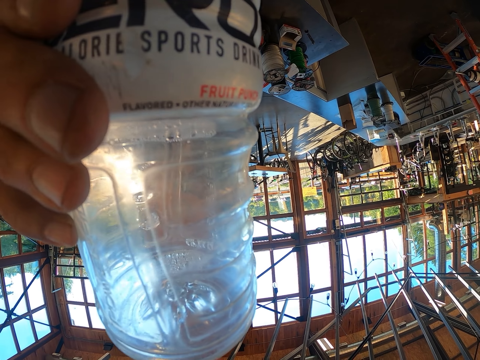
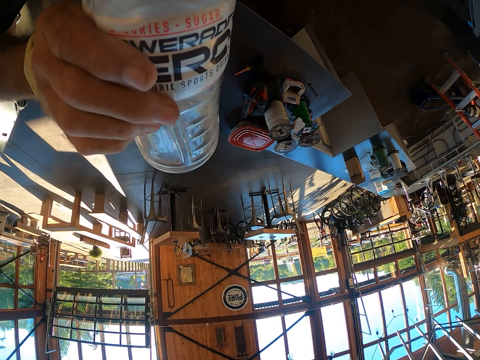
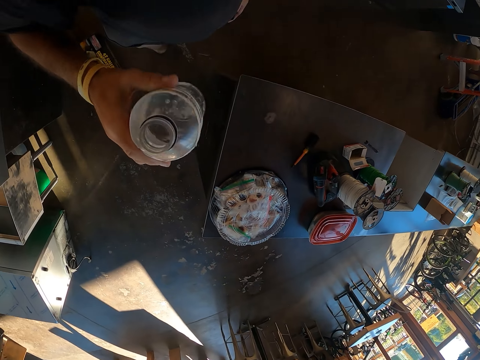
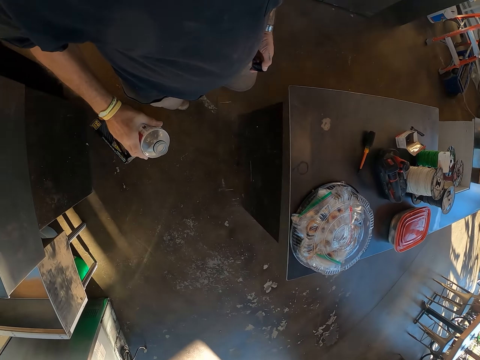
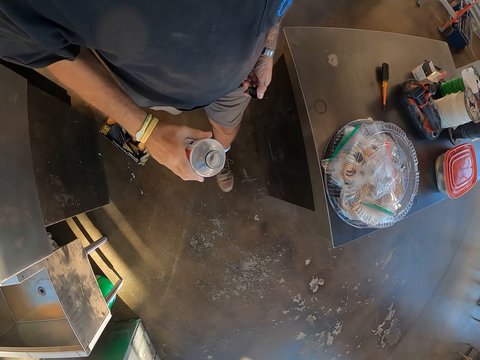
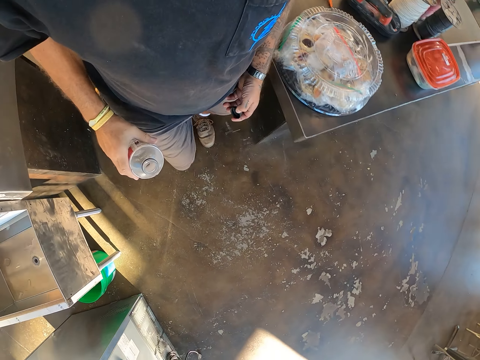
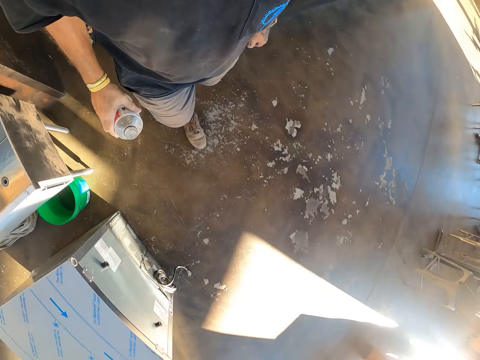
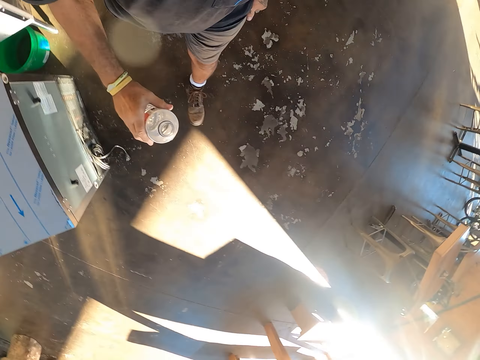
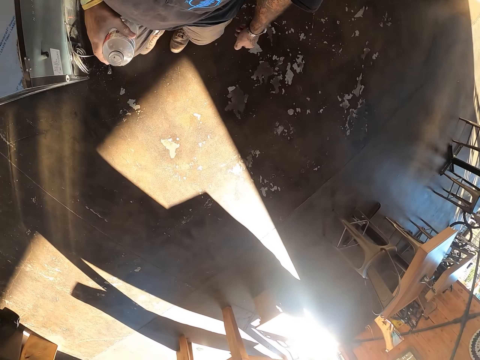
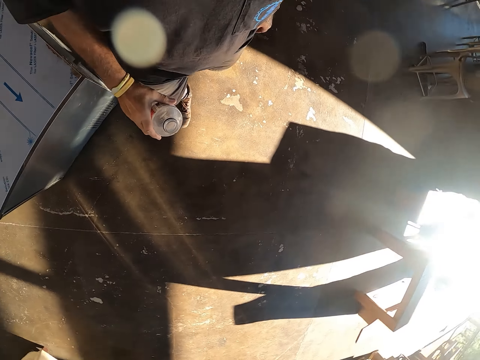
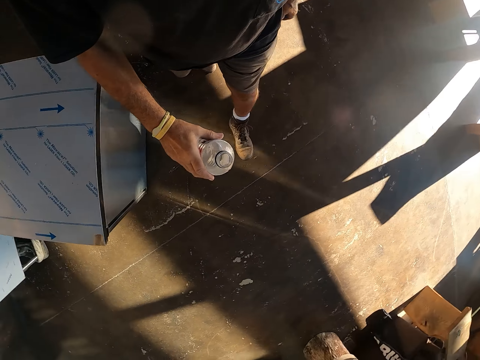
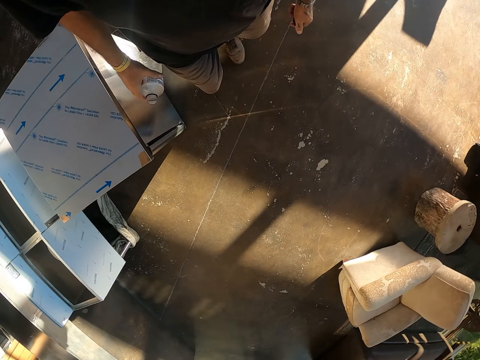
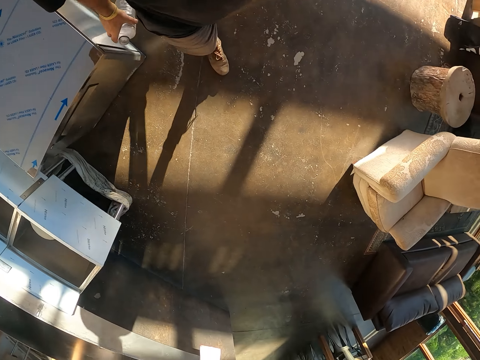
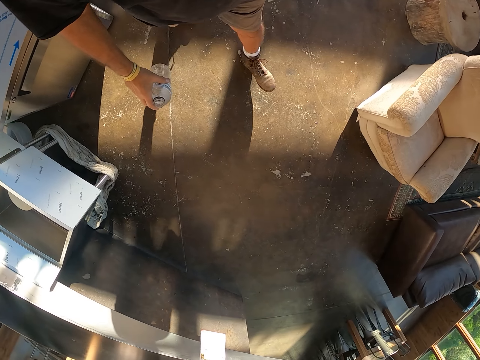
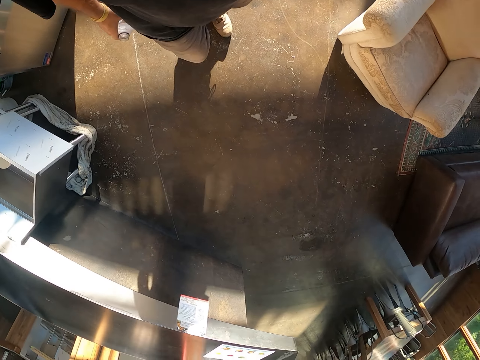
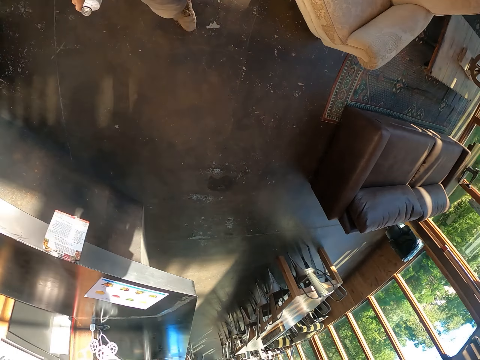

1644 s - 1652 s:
The camera wearer walks around.

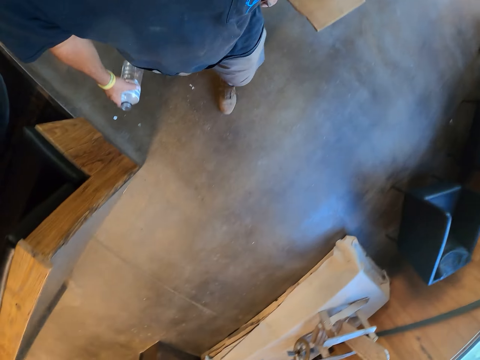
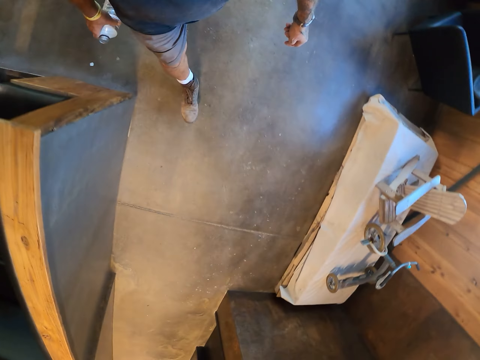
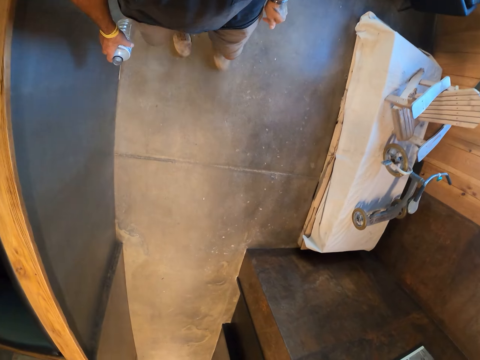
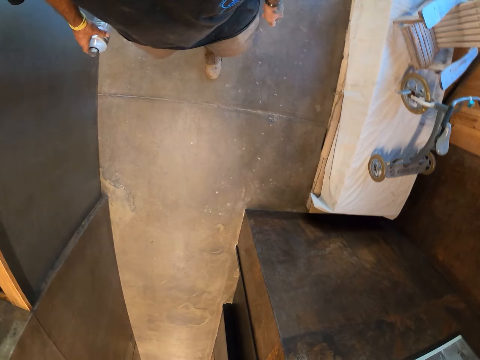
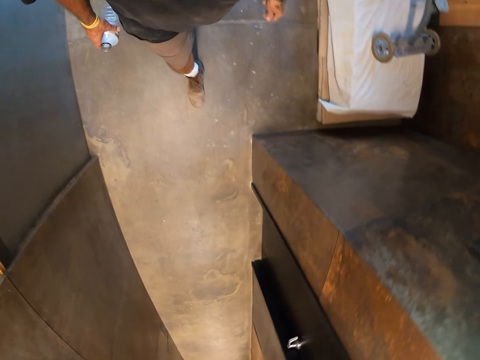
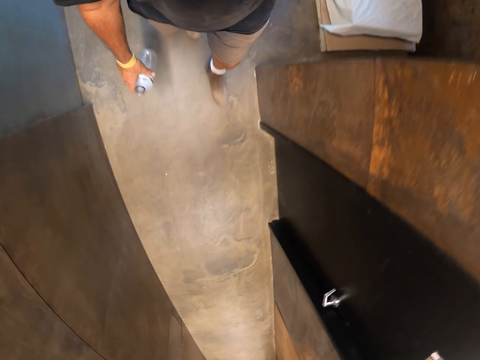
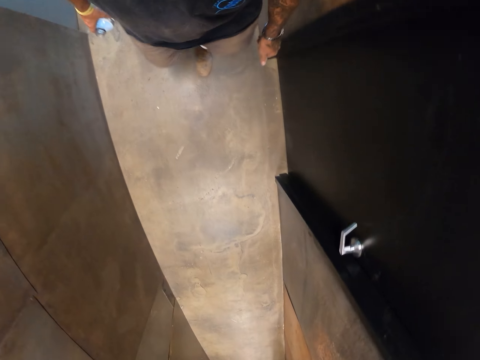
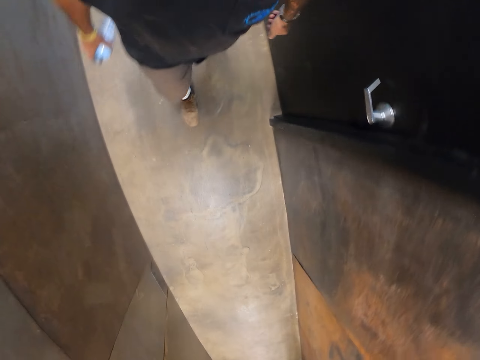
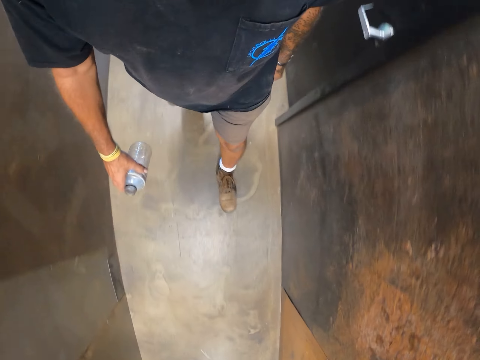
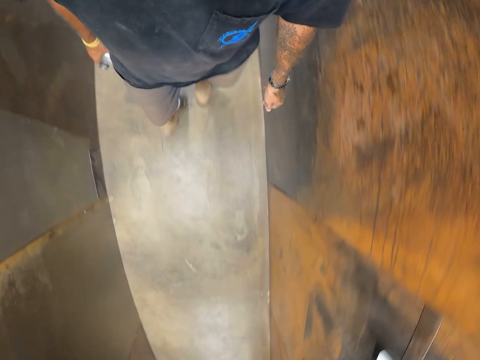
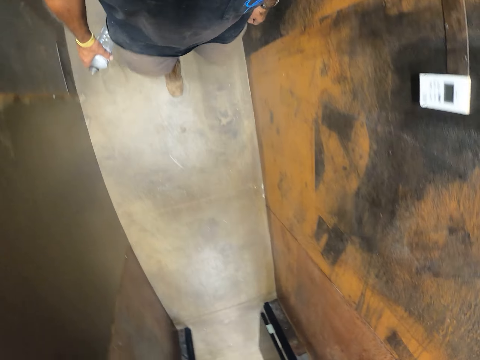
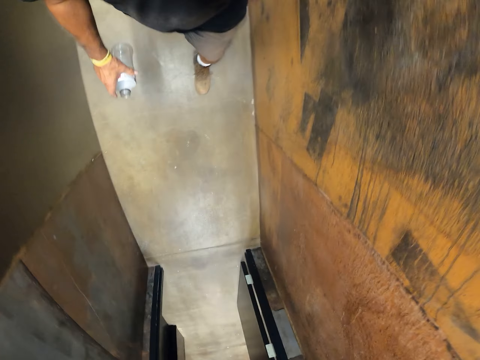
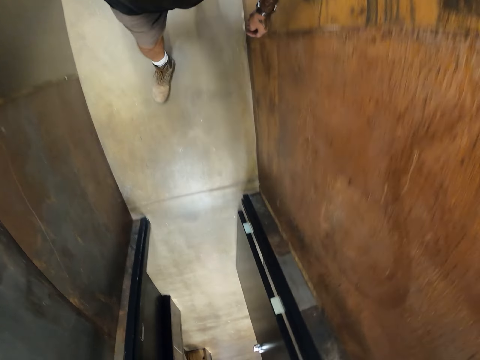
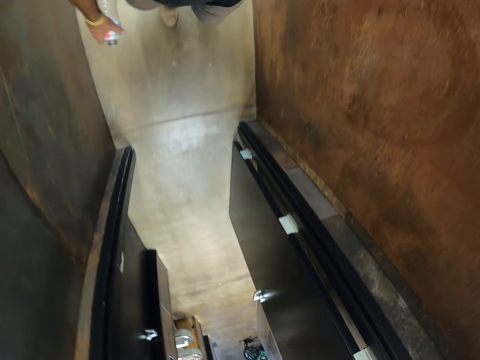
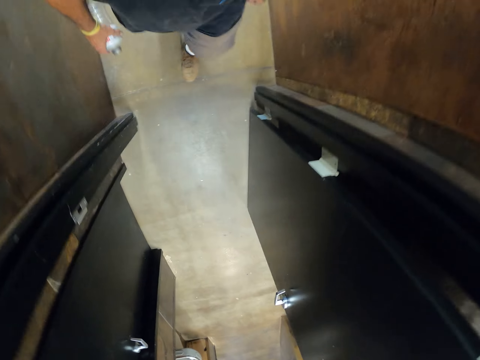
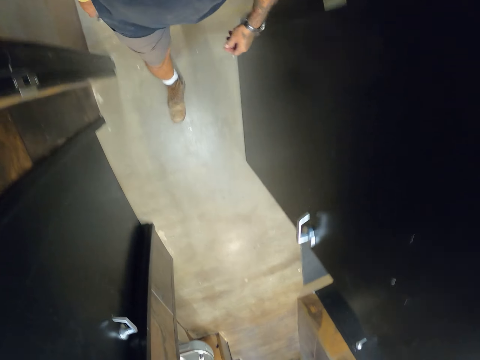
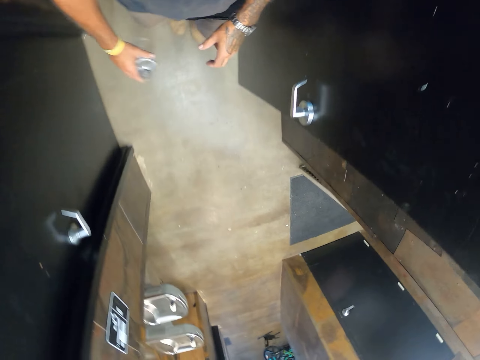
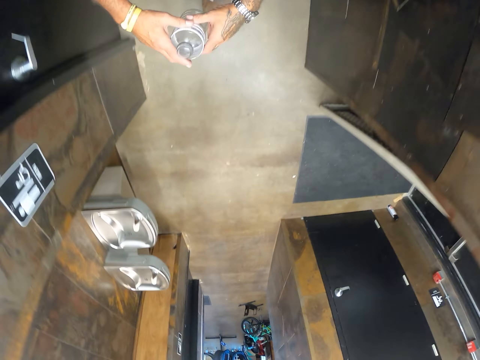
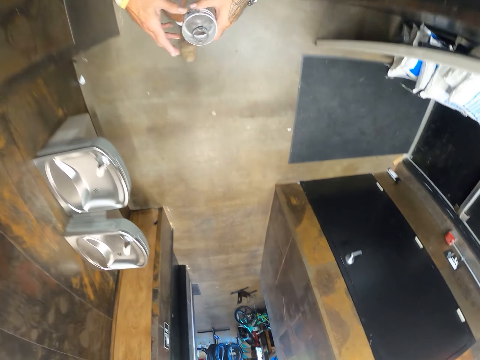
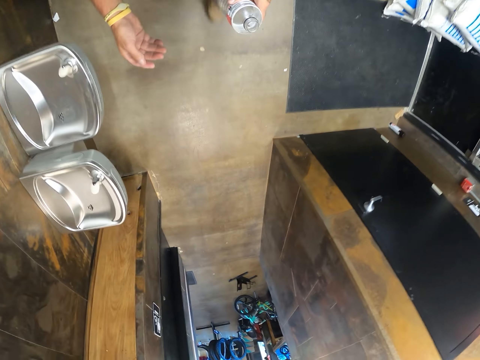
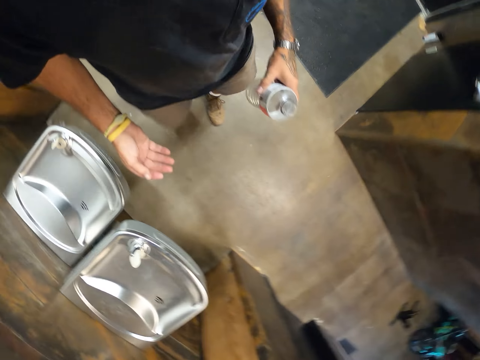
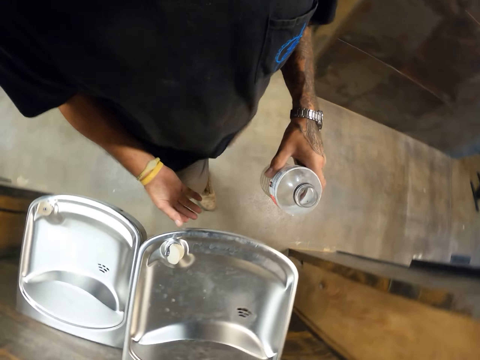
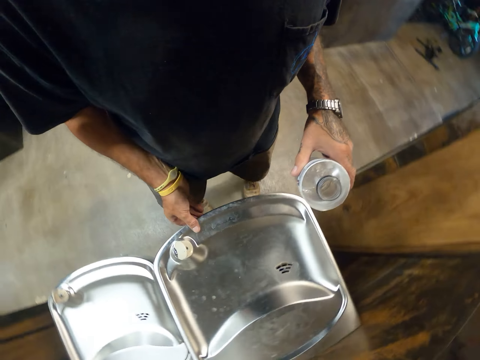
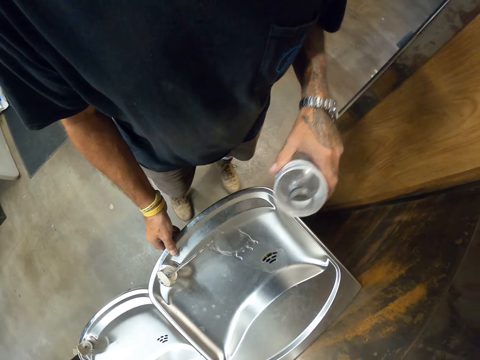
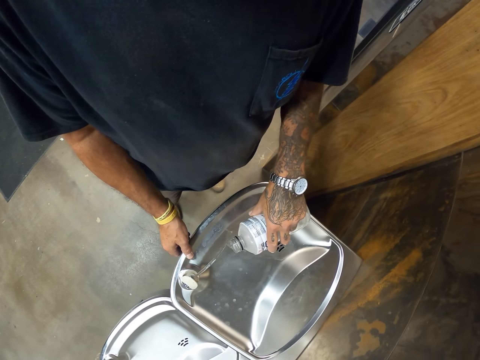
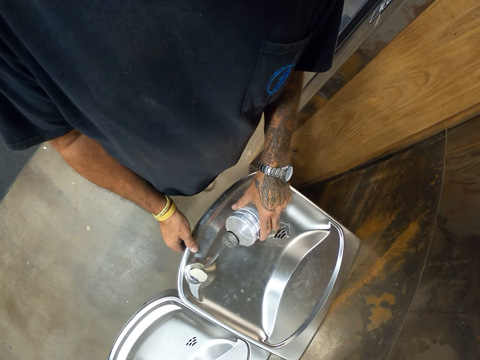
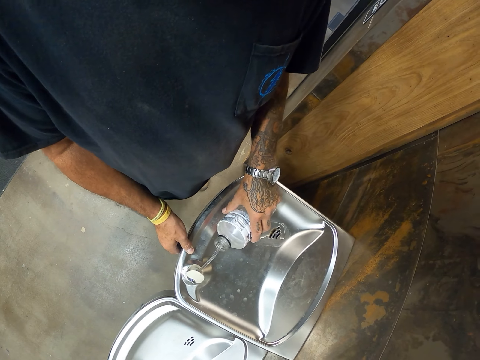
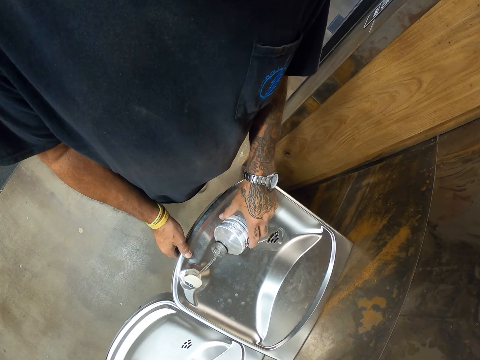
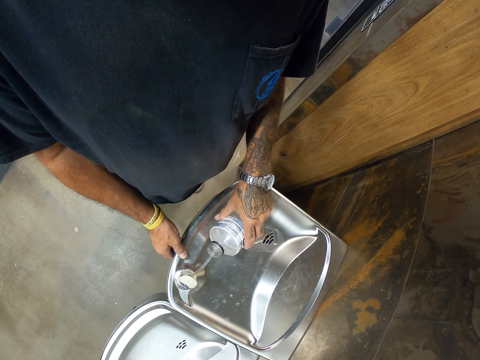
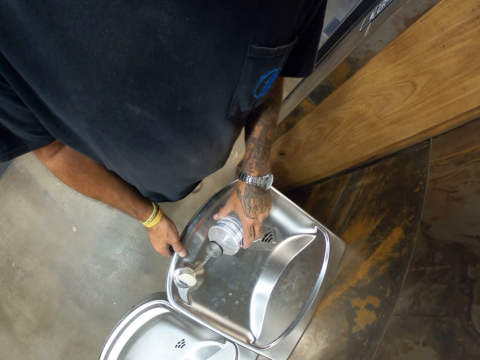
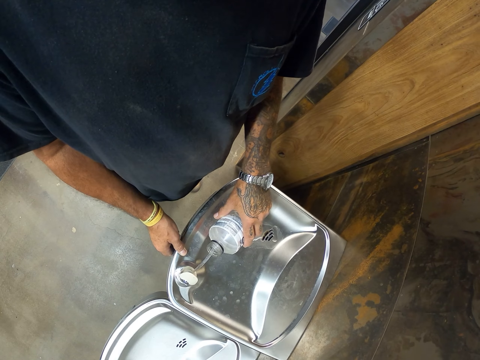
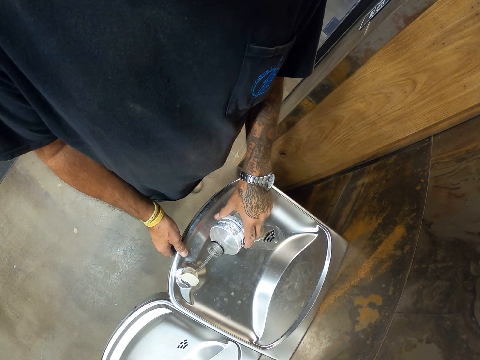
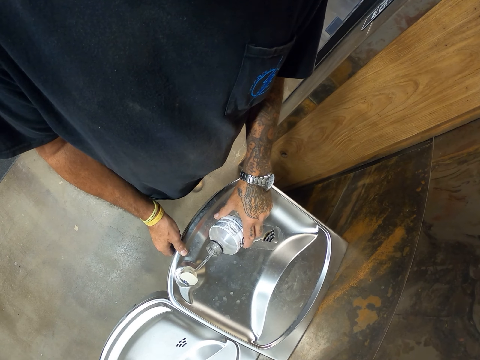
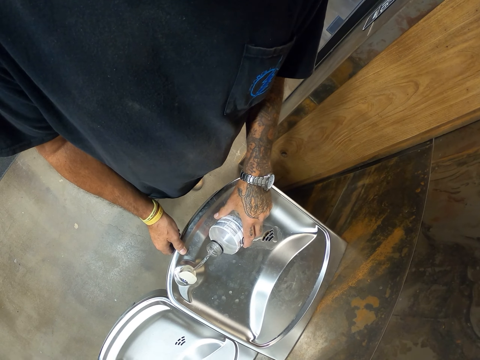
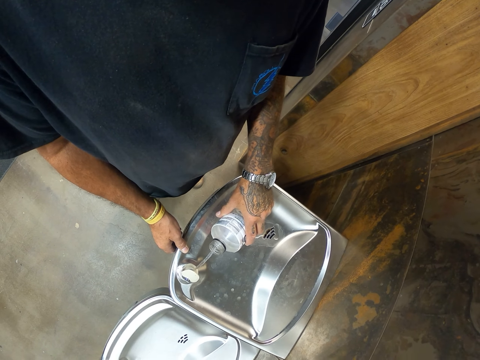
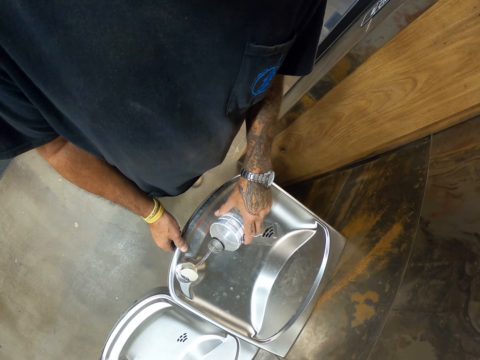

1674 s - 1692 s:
The camera wearer moves toward a room. They open the tap. They fill the bottle with tap water.
